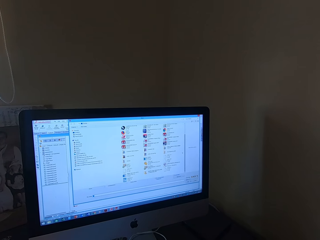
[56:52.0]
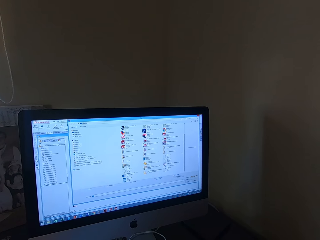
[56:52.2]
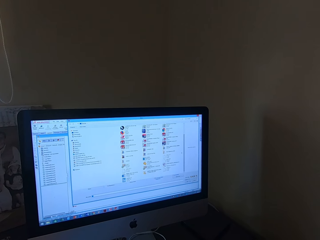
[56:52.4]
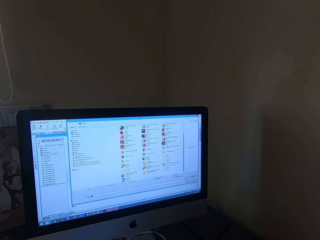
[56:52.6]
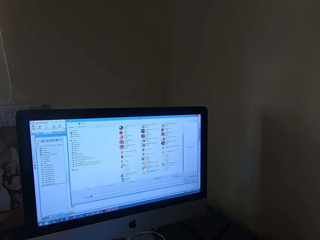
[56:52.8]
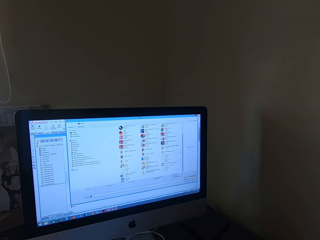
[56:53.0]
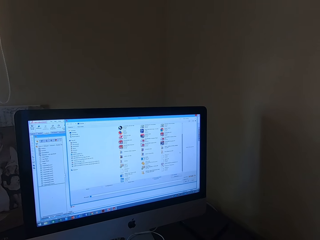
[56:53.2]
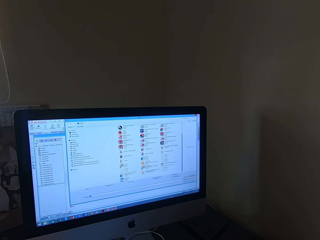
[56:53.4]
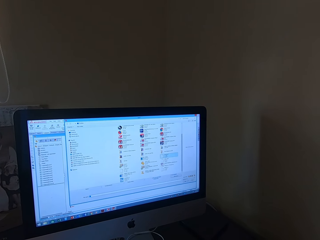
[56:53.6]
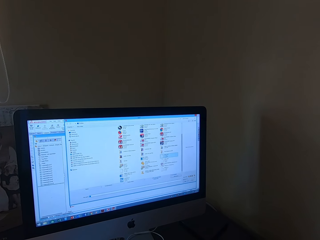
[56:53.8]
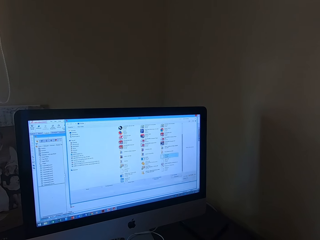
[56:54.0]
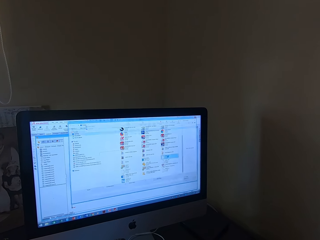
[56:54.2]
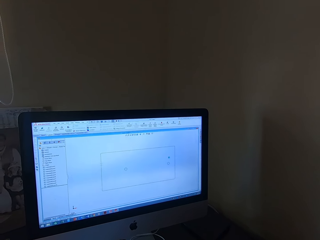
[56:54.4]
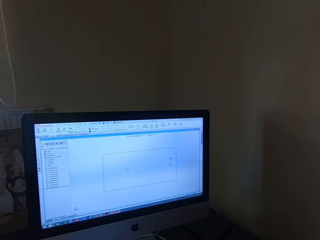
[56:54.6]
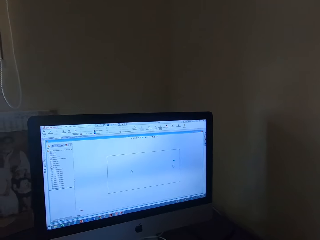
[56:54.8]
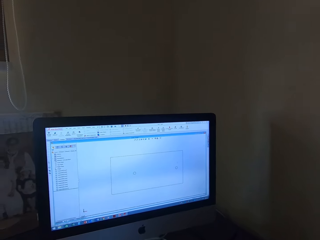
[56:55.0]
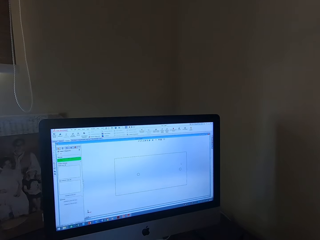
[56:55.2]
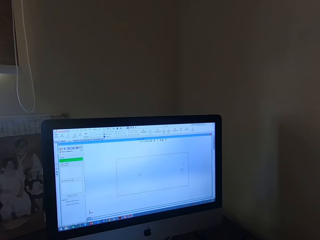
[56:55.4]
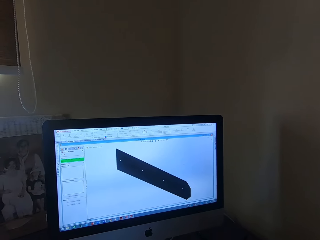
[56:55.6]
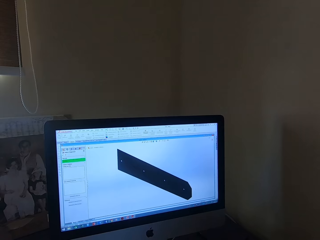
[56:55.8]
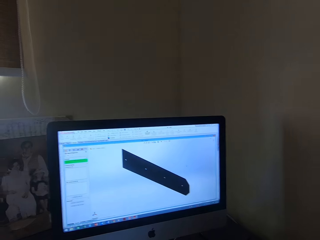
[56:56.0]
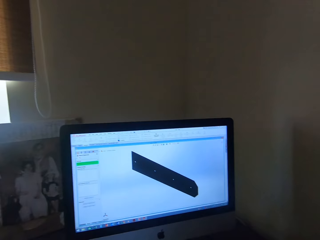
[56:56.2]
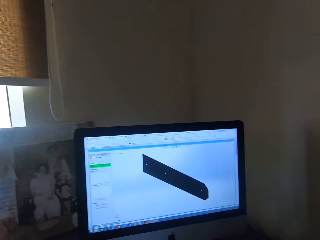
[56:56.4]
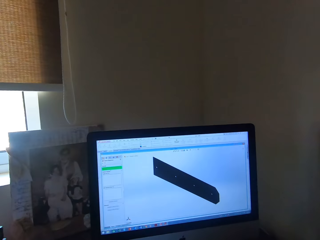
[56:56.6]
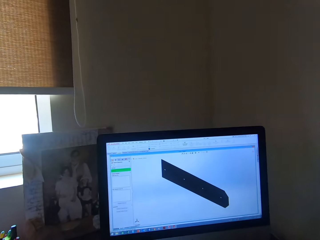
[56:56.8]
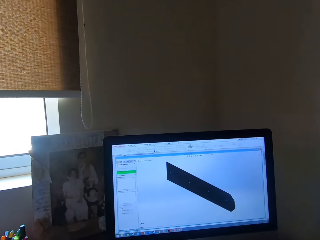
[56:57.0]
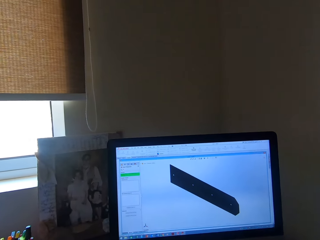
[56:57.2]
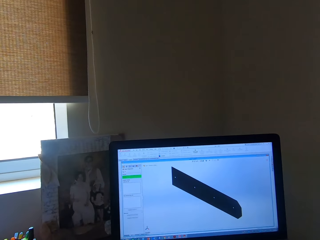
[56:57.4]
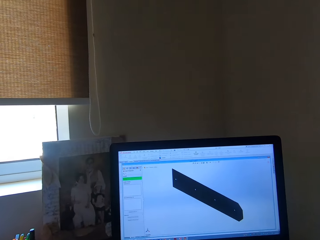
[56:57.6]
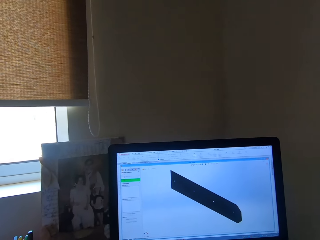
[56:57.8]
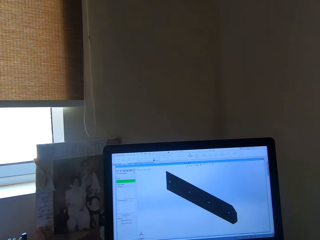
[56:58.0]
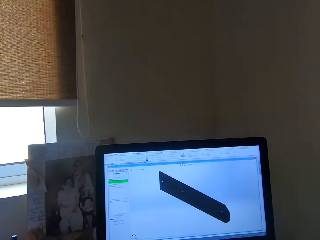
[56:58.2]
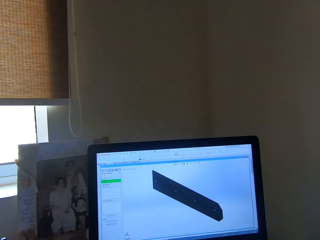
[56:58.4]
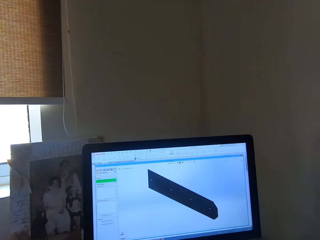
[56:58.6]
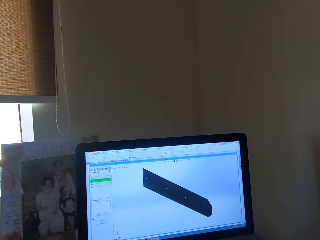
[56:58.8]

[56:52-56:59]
The camera wearer stares at the computer desktop.

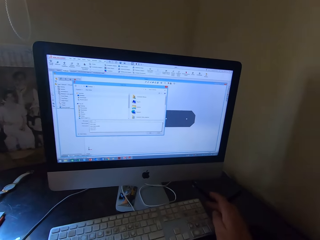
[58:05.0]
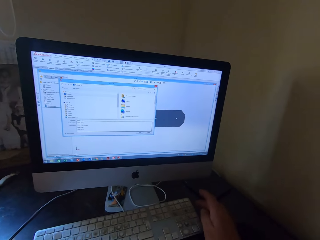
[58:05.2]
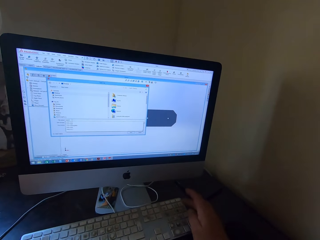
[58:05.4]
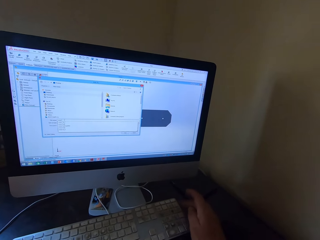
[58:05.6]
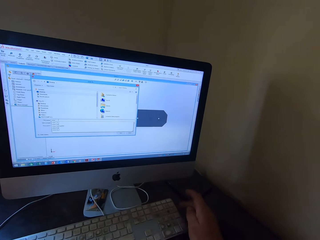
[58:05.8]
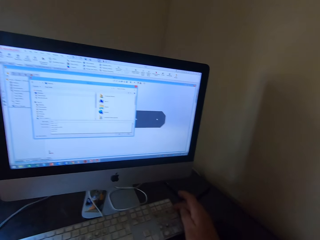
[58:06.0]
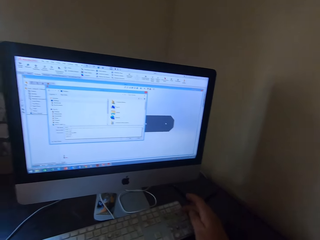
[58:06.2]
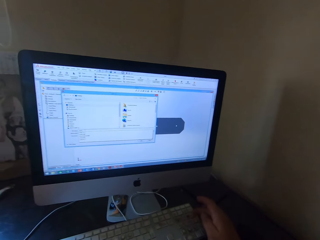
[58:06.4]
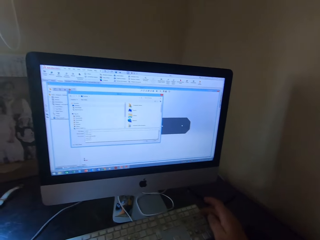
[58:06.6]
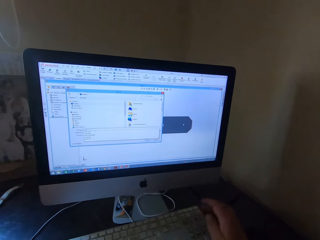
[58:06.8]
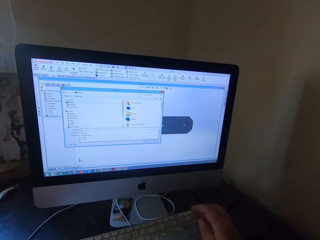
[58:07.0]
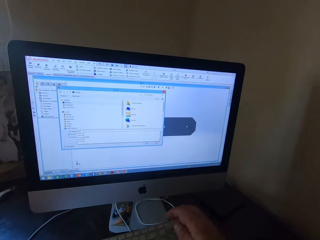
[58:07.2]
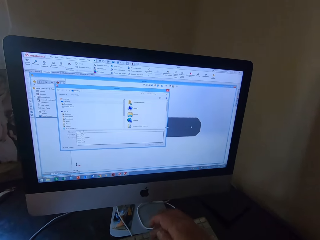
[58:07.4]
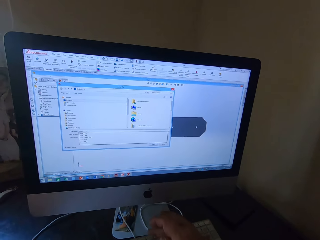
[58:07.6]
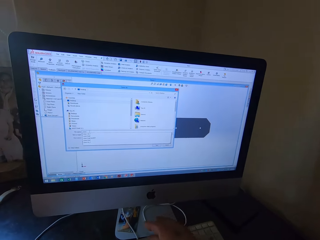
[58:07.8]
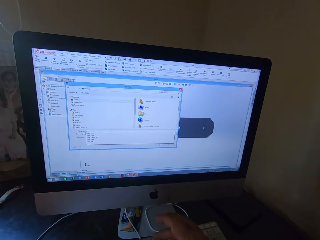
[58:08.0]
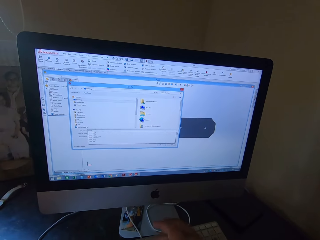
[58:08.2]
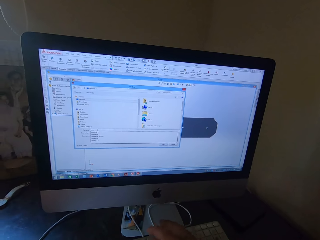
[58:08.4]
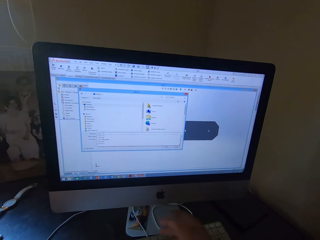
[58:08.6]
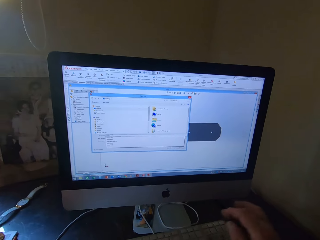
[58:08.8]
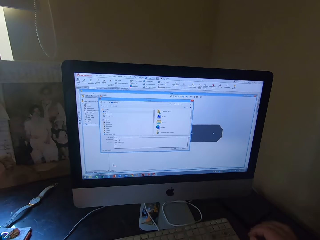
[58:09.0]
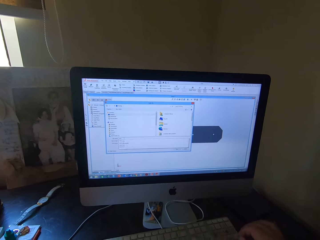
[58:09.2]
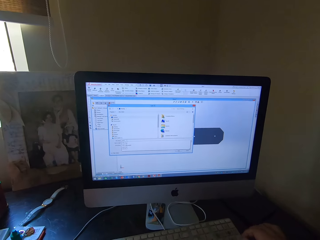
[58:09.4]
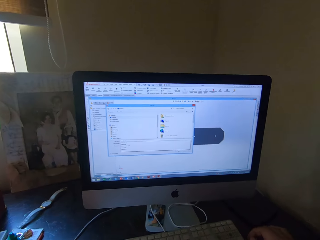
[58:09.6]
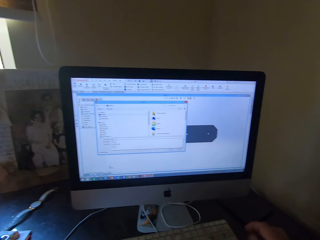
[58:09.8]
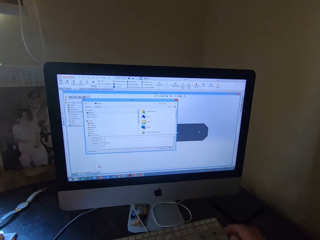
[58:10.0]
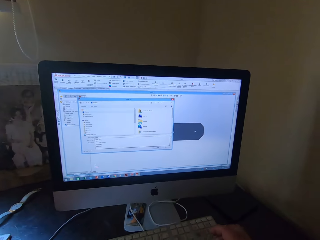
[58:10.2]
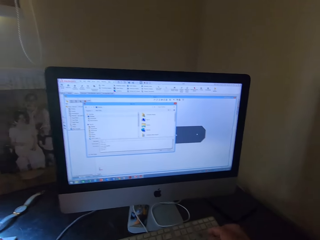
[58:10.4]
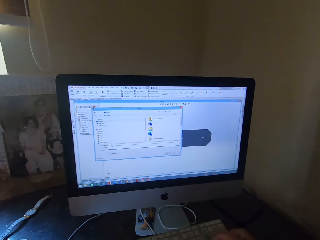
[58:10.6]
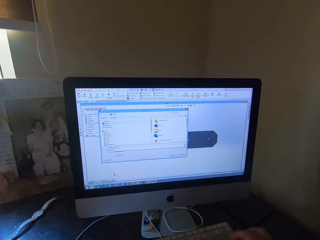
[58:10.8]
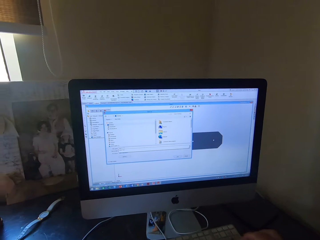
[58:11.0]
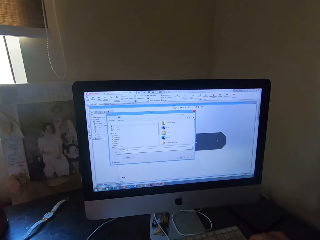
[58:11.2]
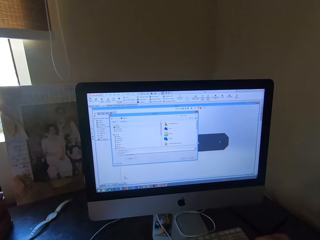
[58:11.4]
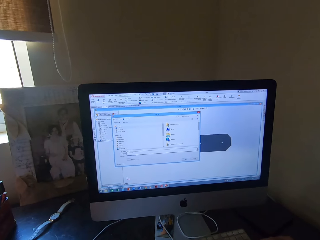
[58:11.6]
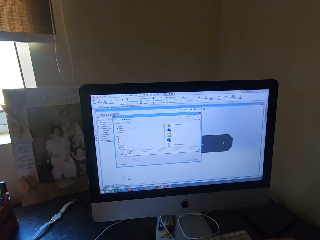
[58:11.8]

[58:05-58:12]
The camera wearer types on the computer keyboard with his hands.

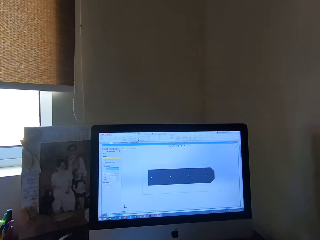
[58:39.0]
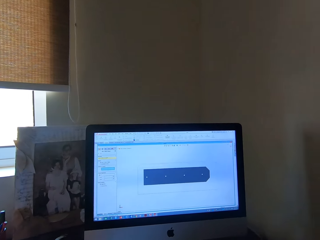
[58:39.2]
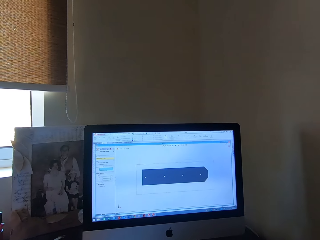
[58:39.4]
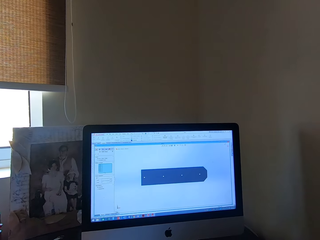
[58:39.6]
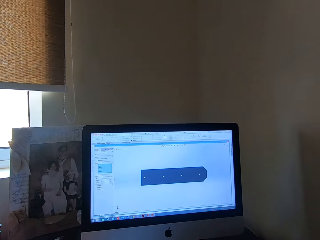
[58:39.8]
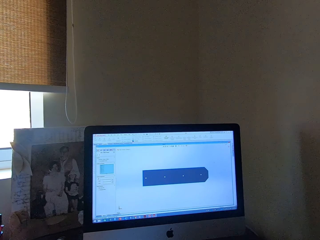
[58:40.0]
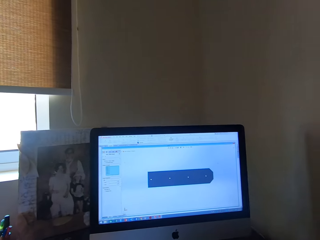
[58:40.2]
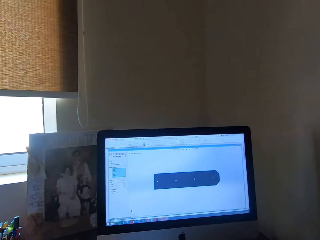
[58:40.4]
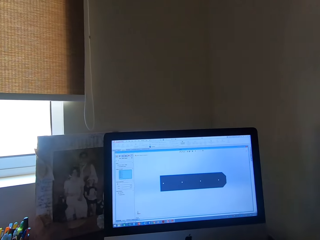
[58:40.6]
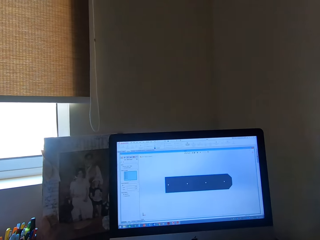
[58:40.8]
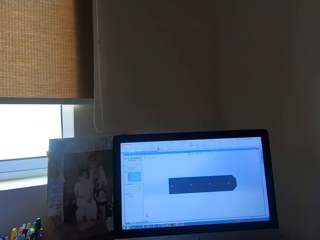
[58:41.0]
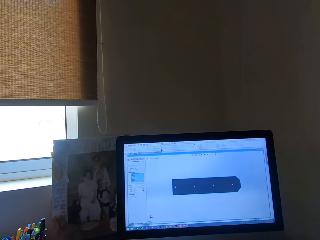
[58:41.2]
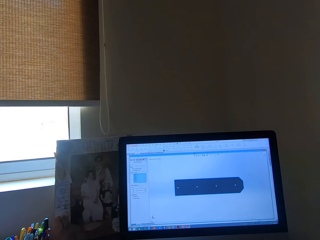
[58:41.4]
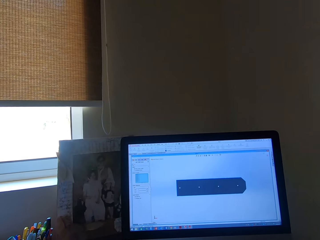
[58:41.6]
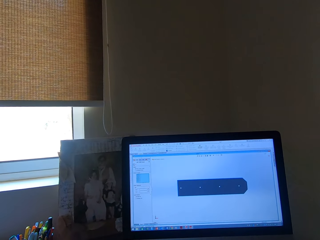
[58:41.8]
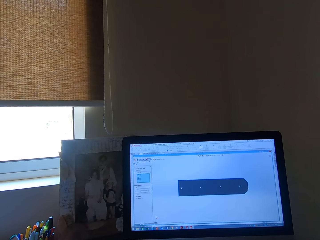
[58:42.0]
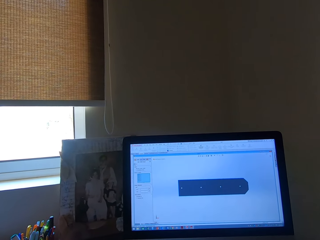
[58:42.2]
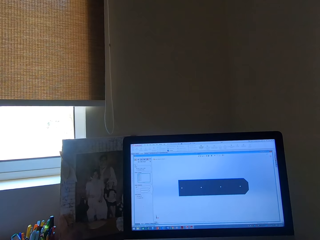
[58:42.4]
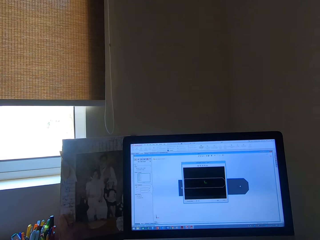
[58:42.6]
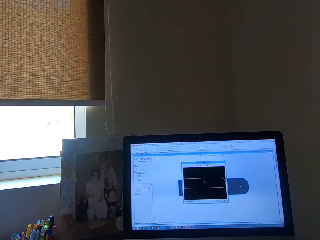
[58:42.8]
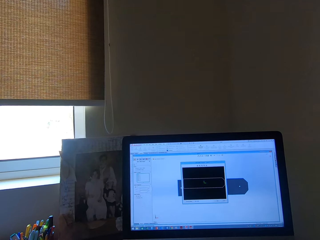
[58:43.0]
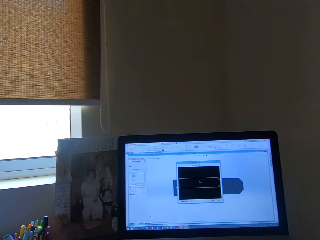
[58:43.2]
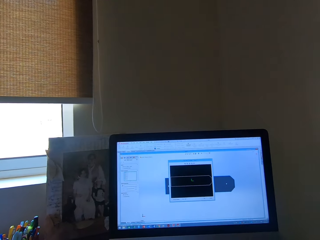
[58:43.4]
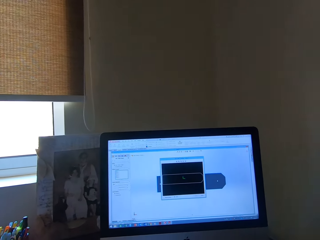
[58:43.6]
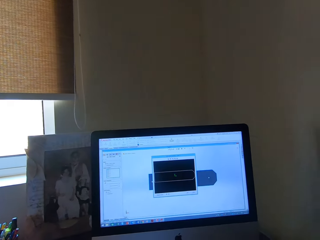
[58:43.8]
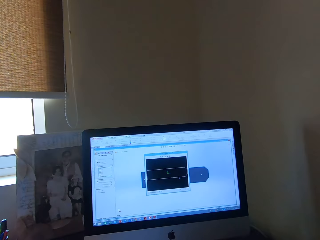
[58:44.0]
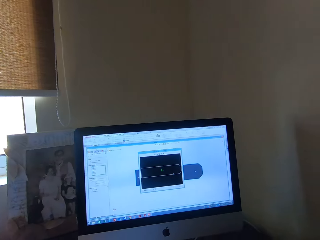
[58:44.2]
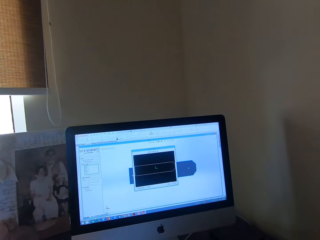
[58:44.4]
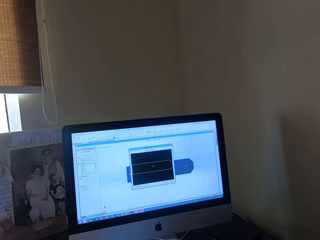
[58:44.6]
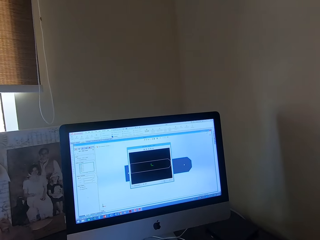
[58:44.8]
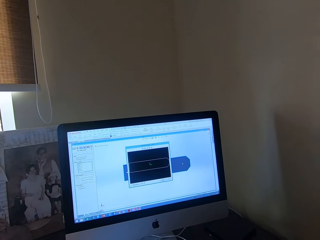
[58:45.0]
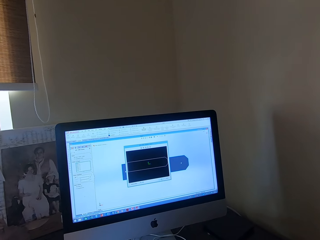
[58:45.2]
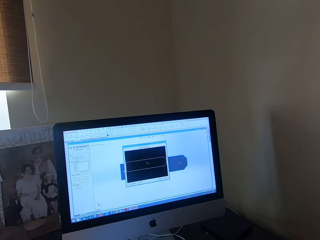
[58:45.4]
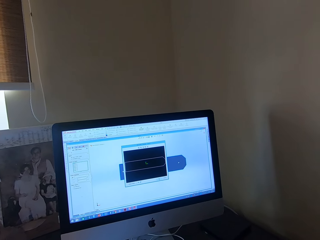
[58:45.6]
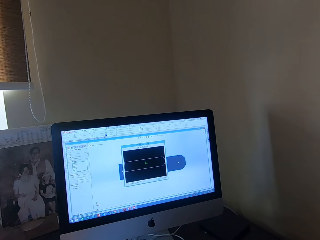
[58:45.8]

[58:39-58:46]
The camera wearer stares at the computer desktop.
